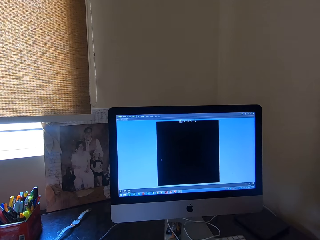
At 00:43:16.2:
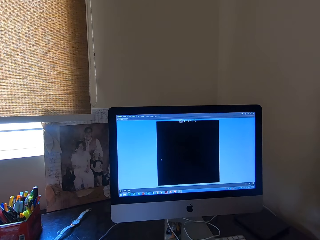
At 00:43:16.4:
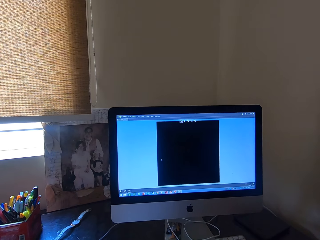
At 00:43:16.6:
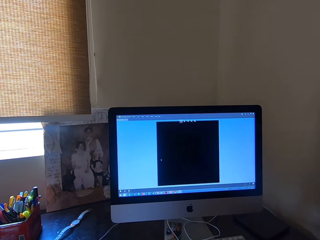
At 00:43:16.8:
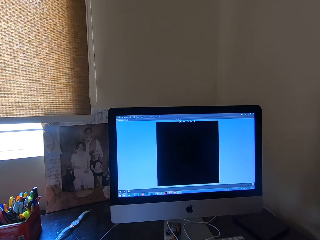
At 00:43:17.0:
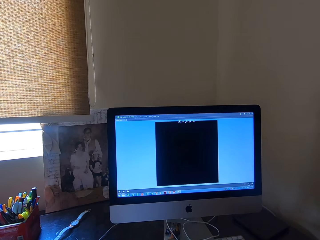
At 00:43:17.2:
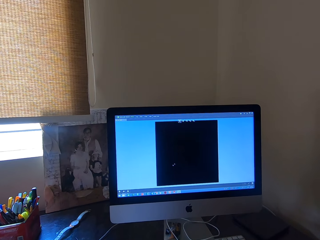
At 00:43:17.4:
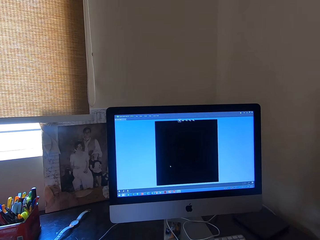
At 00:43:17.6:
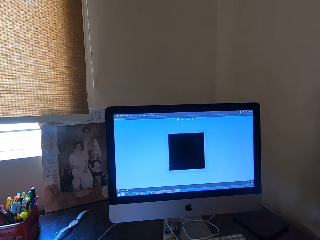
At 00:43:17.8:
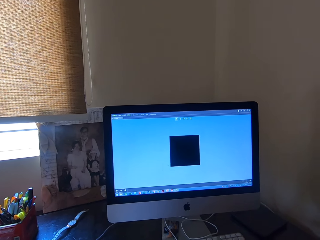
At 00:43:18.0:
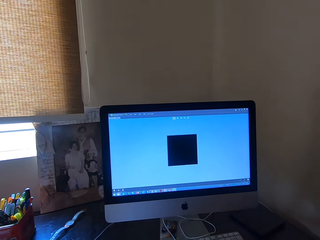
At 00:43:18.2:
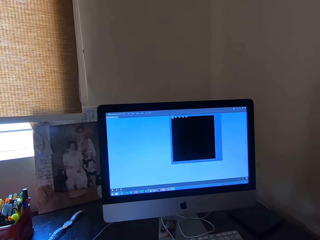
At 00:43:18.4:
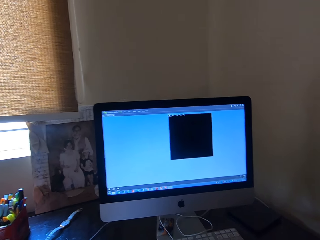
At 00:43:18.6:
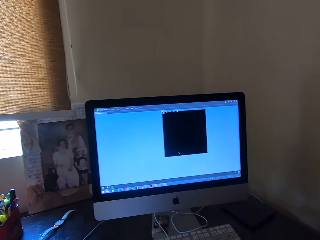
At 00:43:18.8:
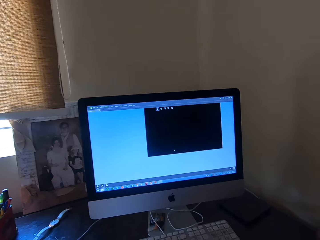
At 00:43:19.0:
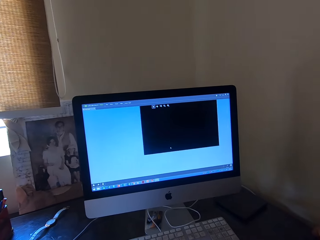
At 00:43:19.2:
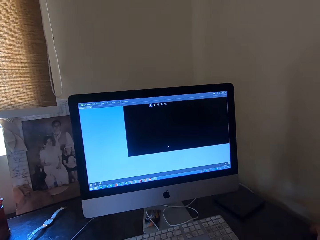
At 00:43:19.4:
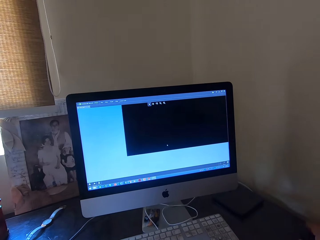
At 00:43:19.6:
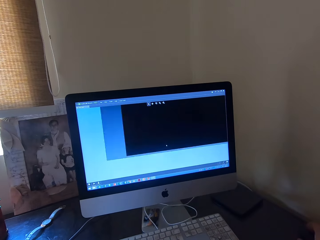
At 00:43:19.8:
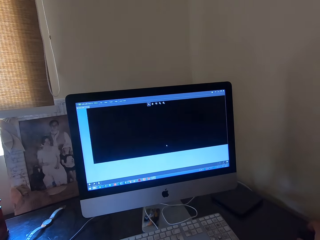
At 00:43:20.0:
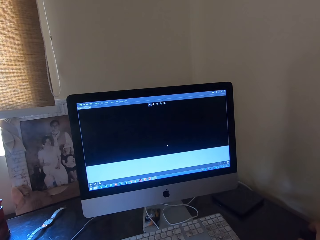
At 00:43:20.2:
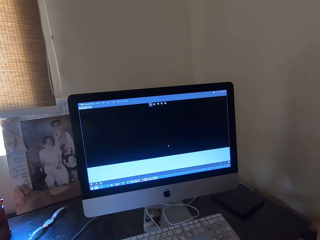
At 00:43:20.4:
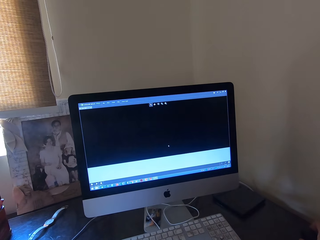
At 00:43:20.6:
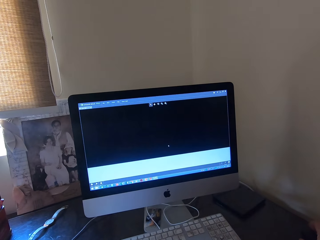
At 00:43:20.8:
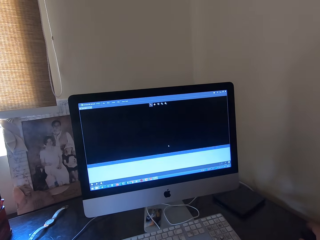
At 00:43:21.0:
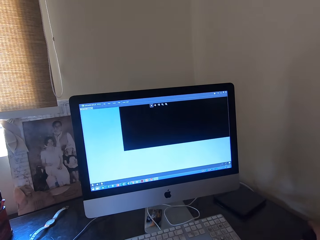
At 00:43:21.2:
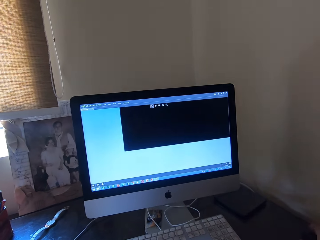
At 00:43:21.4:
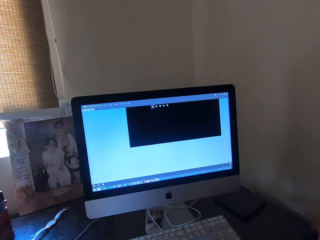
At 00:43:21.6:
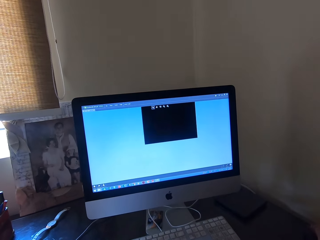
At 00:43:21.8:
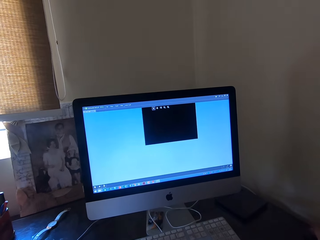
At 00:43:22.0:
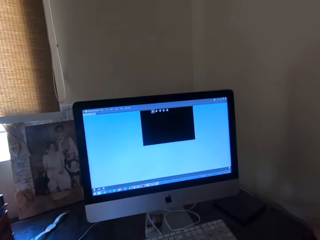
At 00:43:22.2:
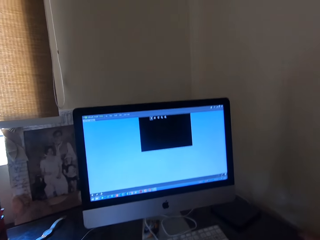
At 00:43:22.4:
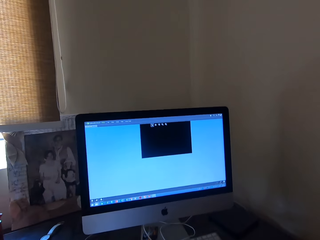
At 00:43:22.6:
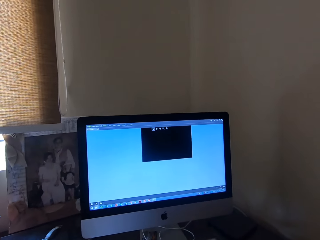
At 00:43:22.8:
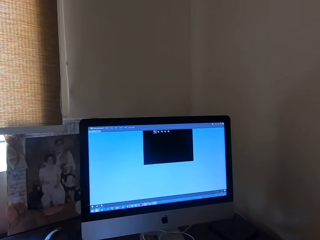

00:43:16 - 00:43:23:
The camera wearer stares at the computer desktop.

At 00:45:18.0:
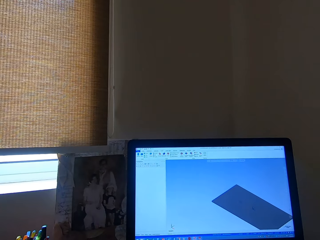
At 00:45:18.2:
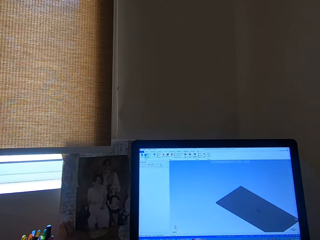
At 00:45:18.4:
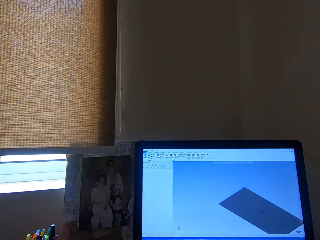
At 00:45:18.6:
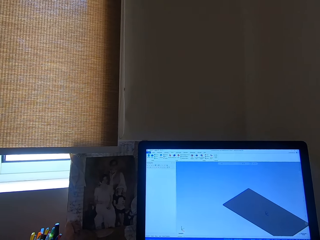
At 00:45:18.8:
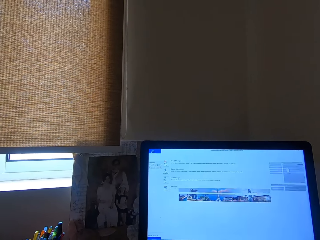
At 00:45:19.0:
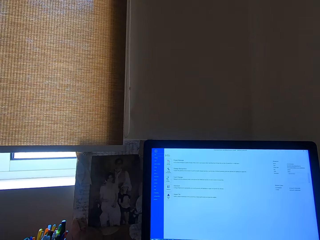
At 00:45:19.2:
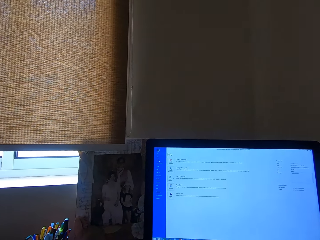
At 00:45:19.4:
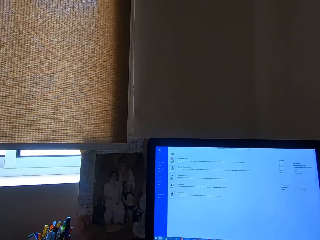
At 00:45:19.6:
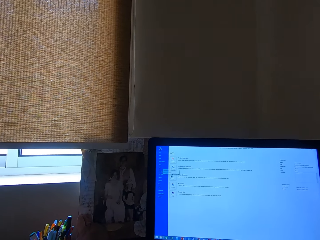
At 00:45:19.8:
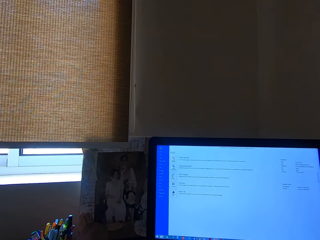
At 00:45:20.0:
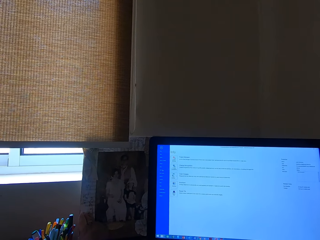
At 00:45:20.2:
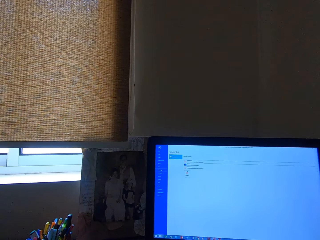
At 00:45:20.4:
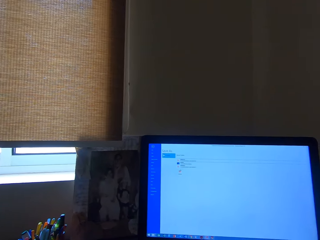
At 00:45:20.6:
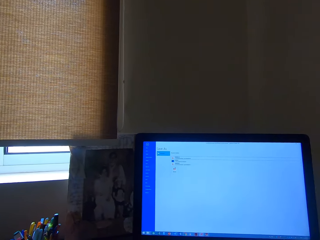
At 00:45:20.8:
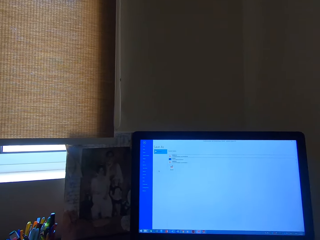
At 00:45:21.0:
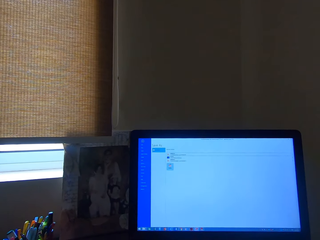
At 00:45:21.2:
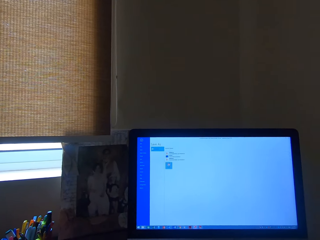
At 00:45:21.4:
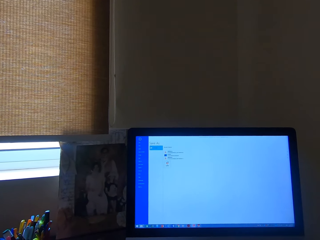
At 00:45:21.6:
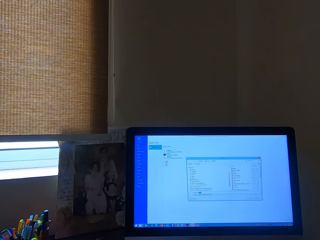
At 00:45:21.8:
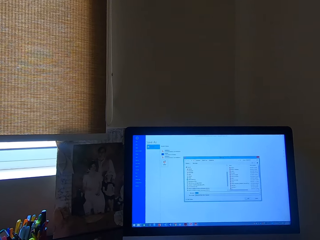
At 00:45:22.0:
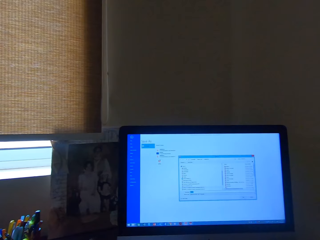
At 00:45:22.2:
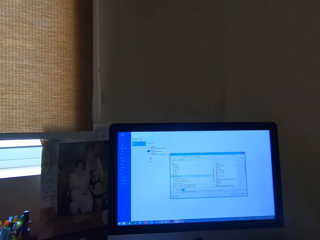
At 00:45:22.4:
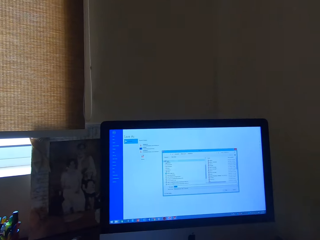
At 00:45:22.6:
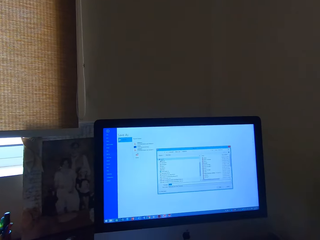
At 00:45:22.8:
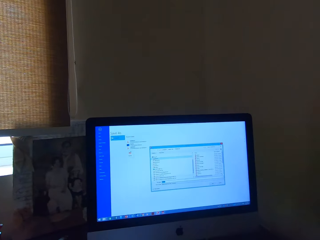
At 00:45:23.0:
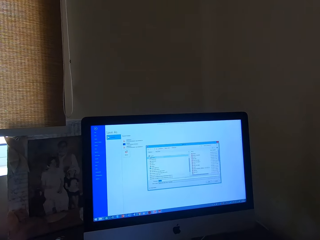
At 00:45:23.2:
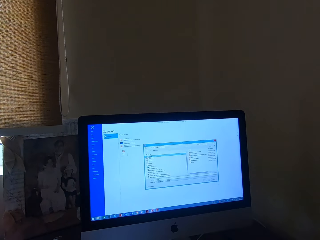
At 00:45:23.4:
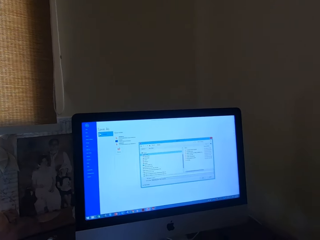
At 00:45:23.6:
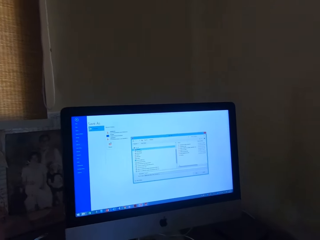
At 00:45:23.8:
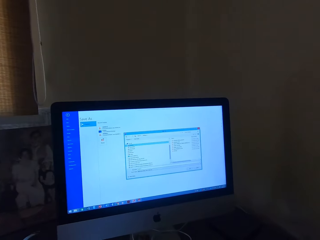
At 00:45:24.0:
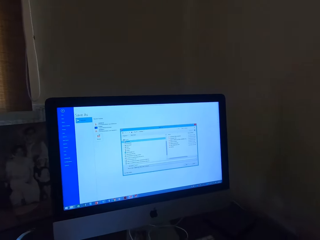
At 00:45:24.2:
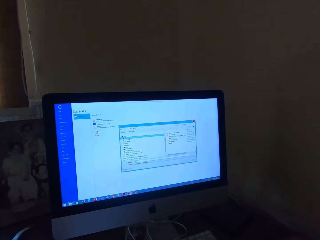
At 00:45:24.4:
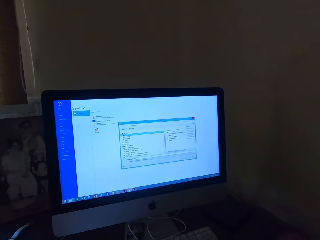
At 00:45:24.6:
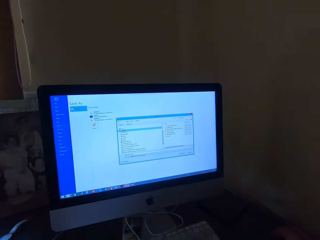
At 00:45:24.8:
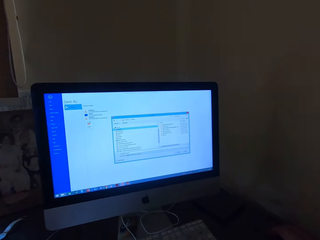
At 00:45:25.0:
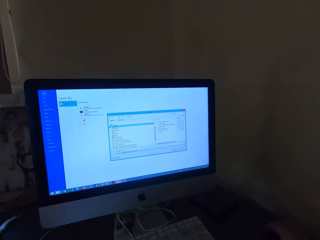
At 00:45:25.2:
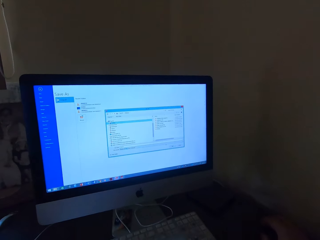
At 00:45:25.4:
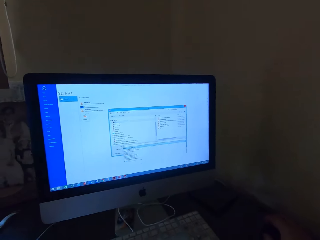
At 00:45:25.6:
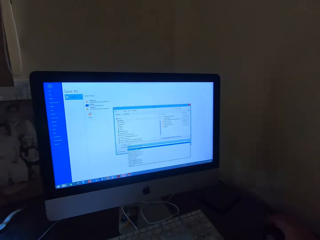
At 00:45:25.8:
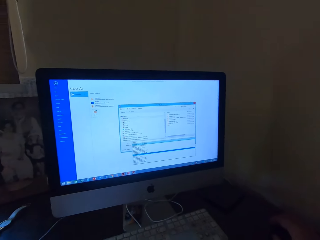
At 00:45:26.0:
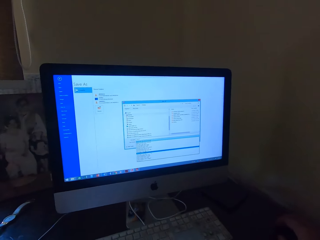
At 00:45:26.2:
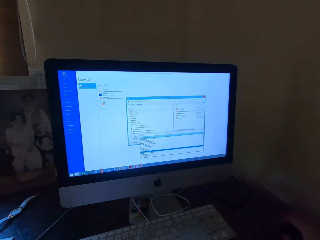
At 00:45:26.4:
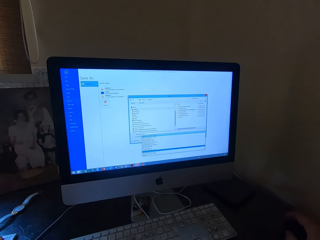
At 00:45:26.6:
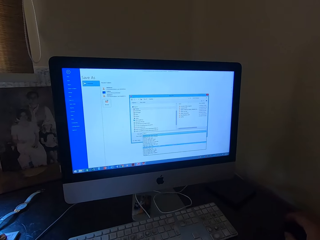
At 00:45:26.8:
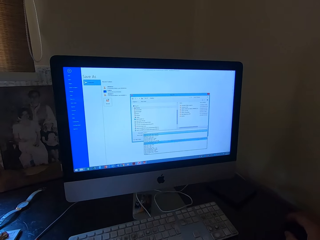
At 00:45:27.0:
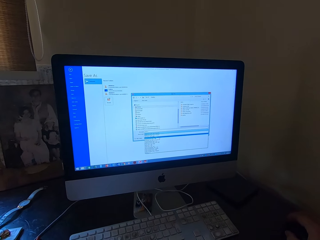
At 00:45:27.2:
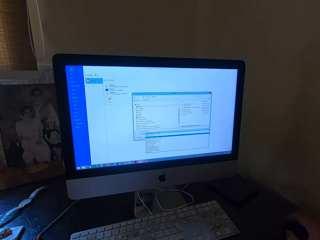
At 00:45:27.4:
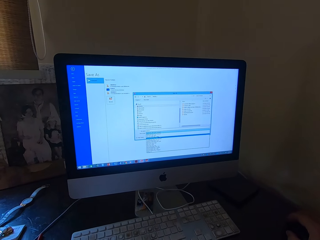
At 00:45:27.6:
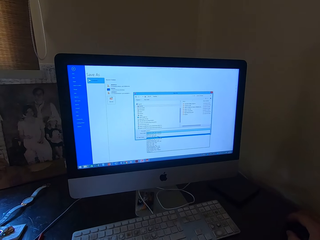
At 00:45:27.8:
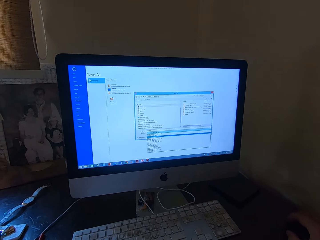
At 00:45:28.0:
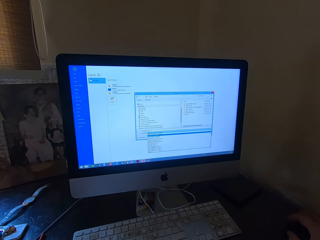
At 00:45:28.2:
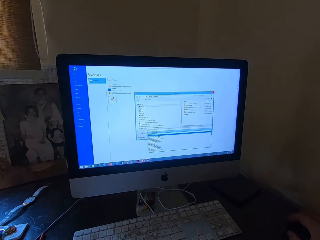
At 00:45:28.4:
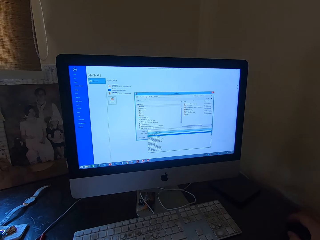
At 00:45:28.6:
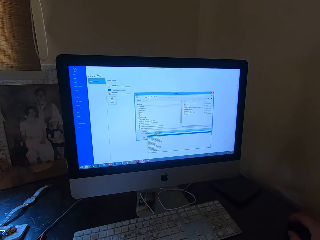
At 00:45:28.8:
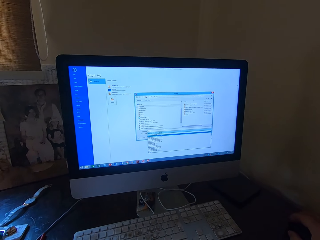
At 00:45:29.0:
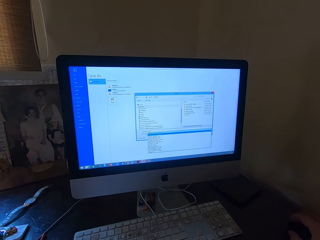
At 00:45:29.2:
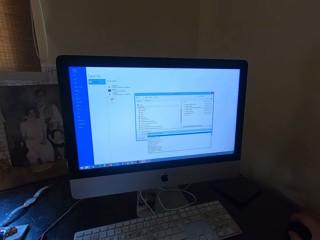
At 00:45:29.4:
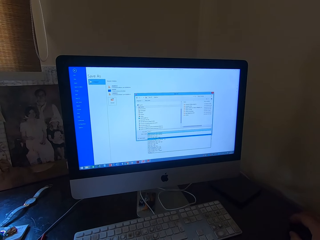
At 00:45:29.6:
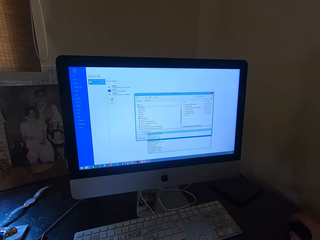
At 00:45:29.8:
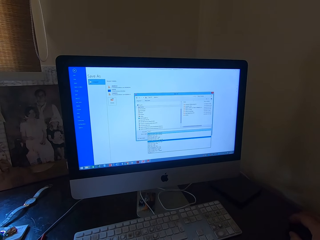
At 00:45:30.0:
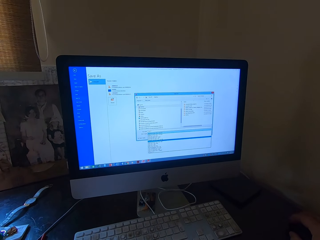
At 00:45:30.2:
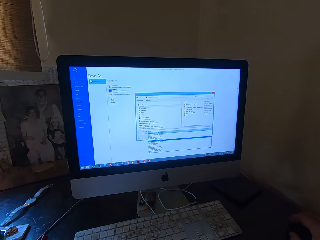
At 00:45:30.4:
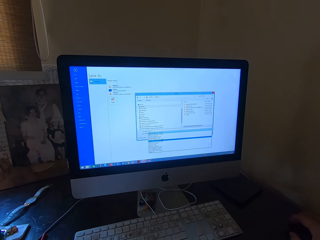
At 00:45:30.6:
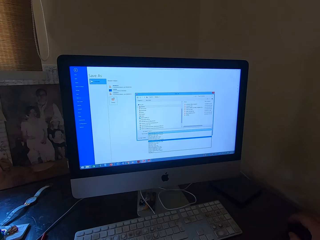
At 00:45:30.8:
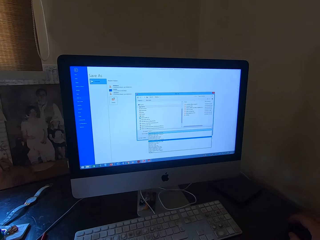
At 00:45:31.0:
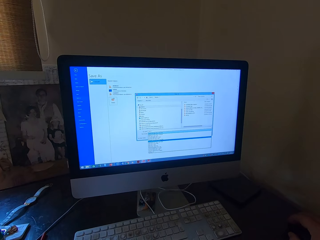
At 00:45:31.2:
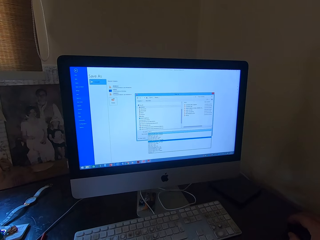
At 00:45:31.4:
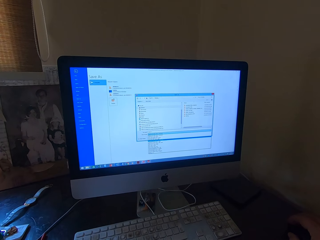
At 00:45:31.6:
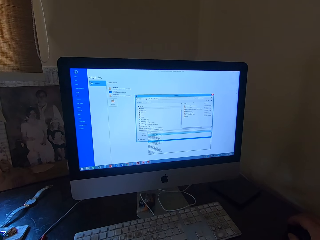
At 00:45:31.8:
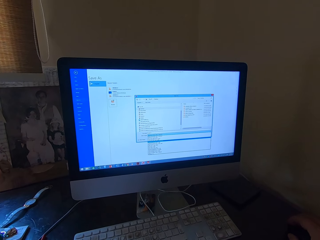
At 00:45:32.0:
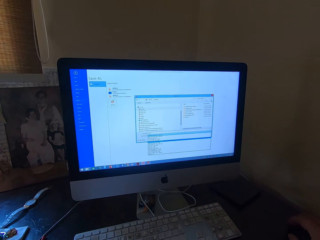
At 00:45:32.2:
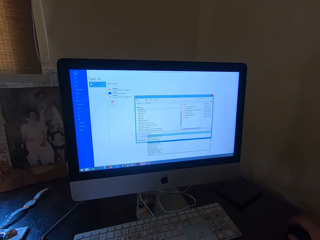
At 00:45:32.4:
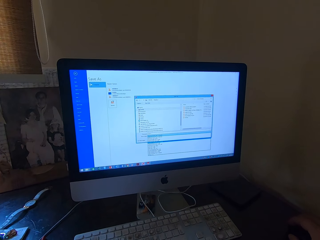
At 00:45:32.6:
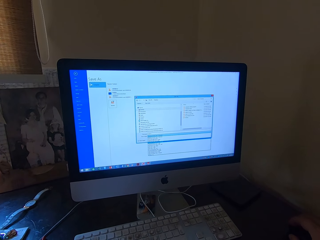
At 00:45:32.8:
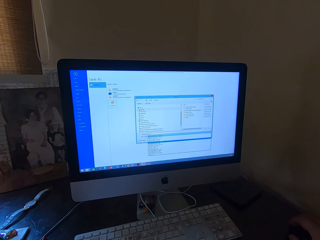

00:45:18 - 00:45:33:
The camera wearer scrolls the computer desktop. He holds the computer mouse with his right hand.
